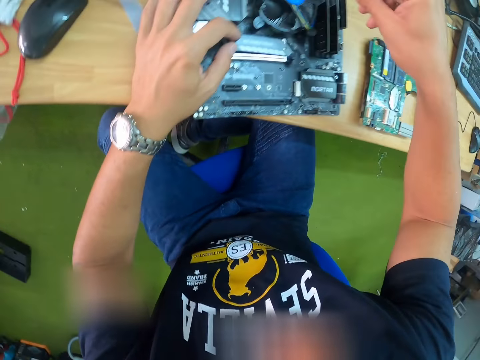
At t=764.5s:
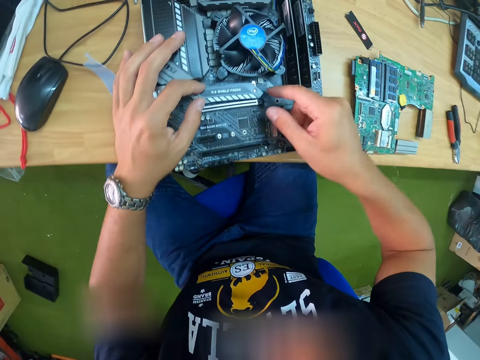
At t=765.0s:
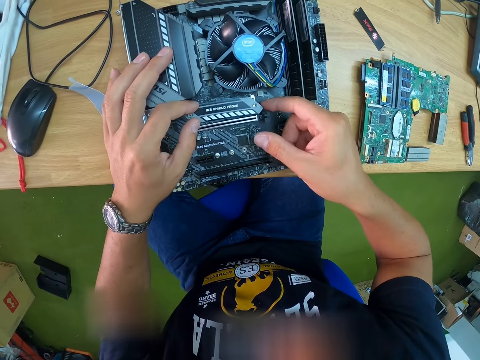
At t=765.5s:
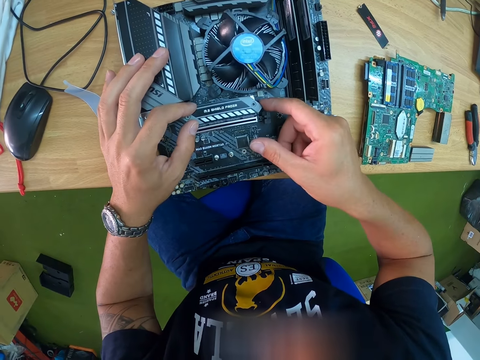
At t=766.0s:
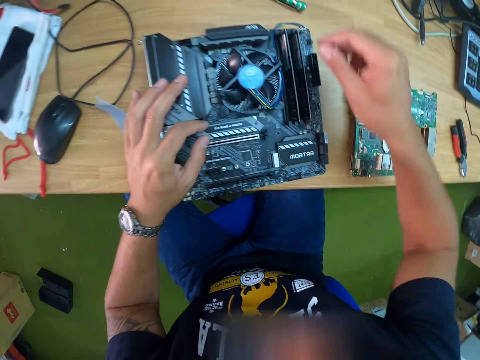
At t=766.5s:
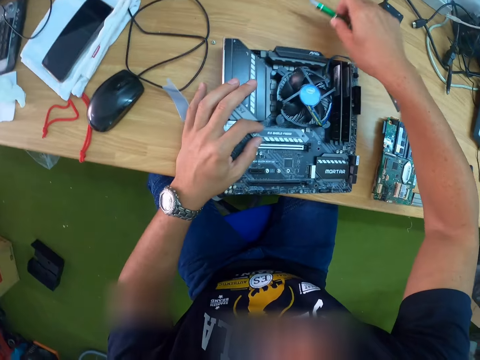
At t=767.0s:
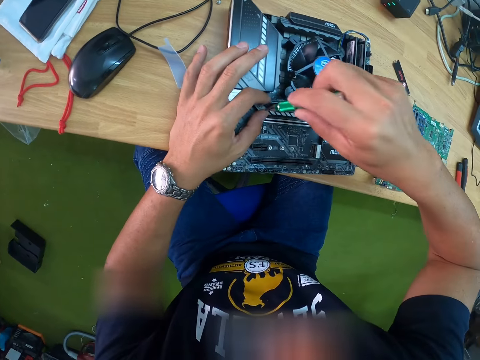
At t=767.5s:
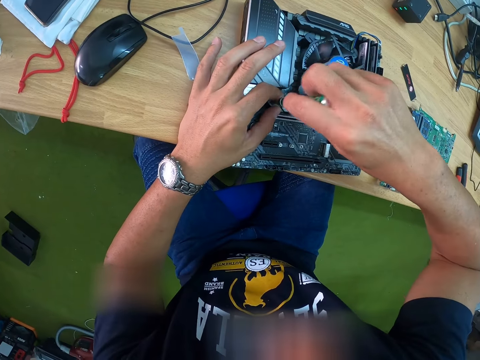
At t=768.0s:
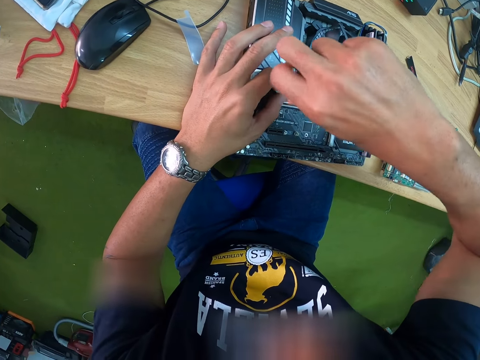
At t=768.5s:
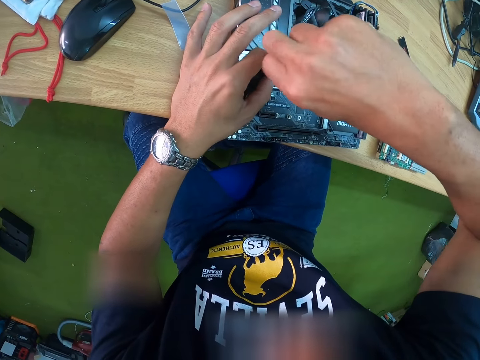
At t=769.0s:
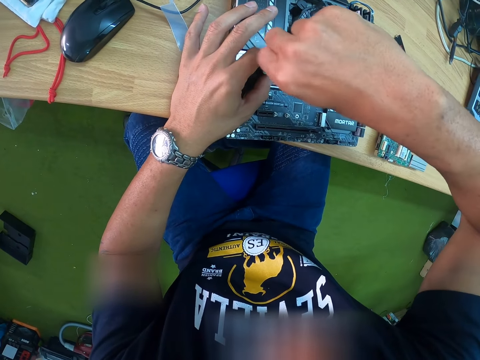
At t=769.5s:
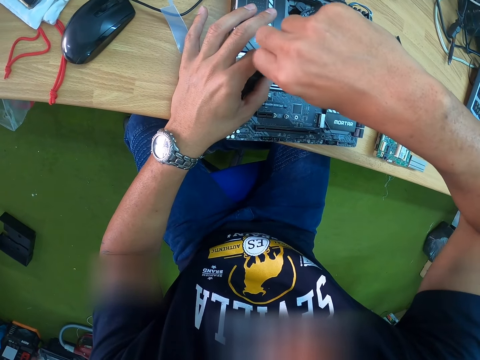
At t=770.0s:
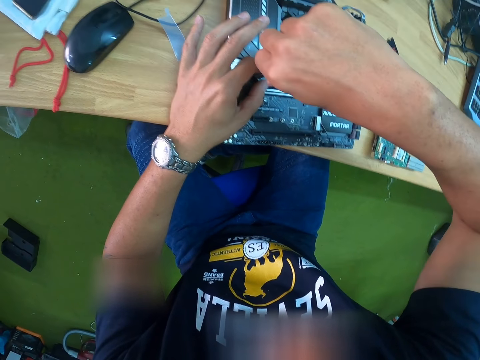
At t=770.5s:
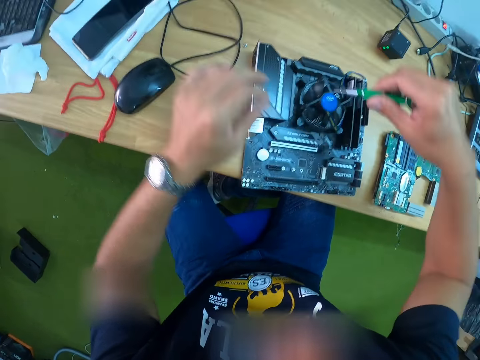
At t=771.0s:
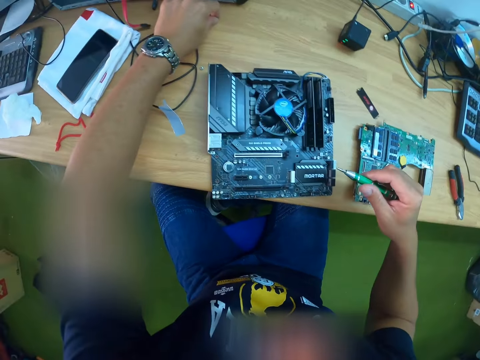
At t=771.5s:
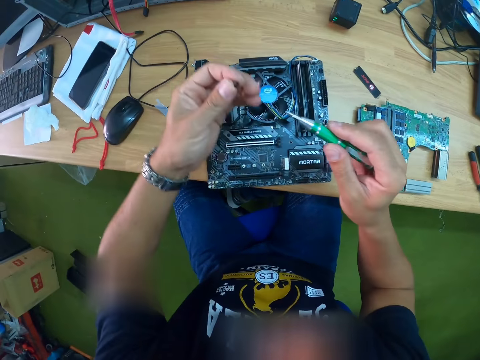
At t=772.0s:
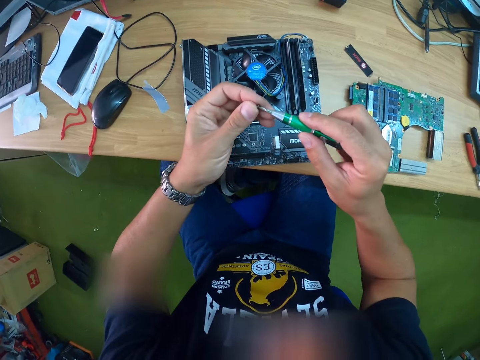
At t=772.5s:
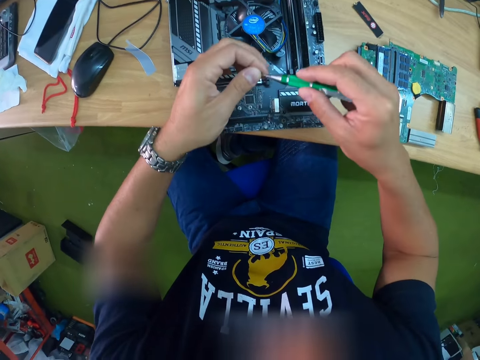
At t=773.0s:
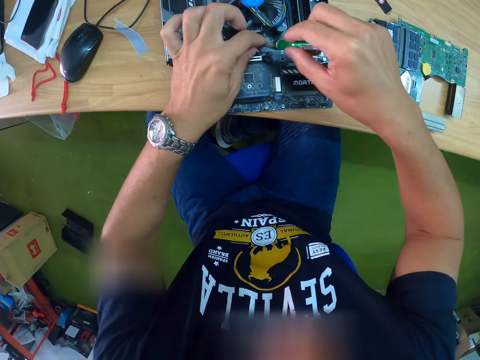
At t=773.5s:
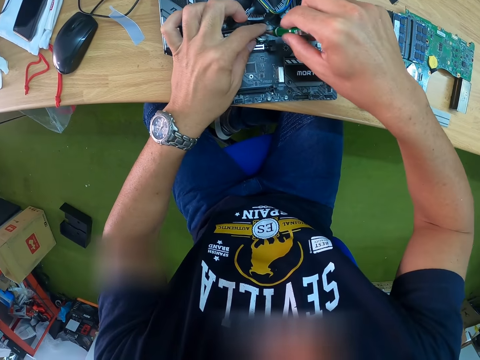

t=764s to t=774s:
The camera wearer picks the screwdriver from the table with his right hand. He screws a screw into the motherboard with the screwdriver with both hands. He picks a screw or bolt from the table with his left hand. He joins the screw to the screwdriver with both hands. He tightens the bolt.

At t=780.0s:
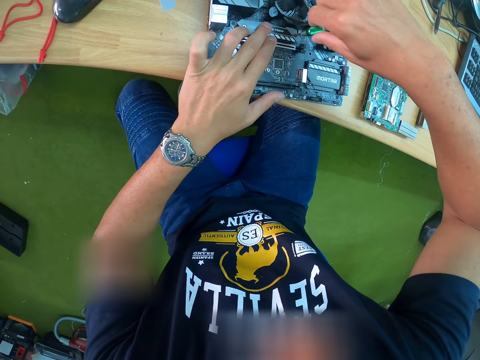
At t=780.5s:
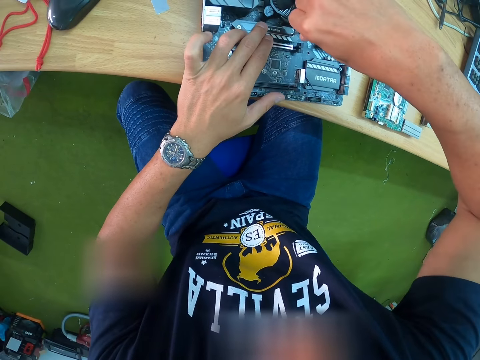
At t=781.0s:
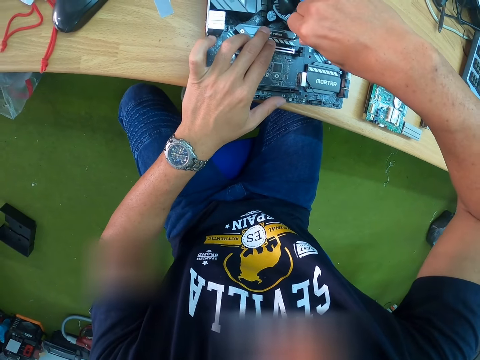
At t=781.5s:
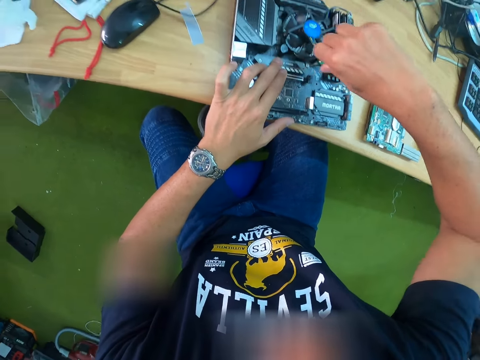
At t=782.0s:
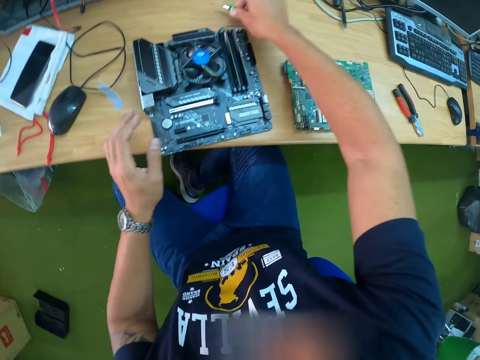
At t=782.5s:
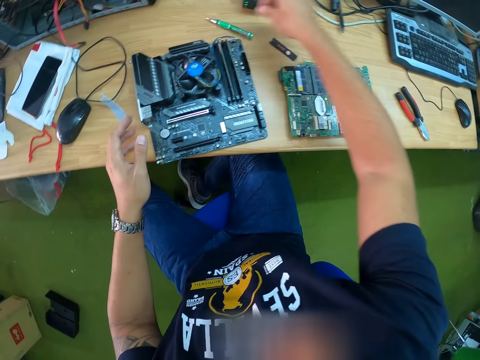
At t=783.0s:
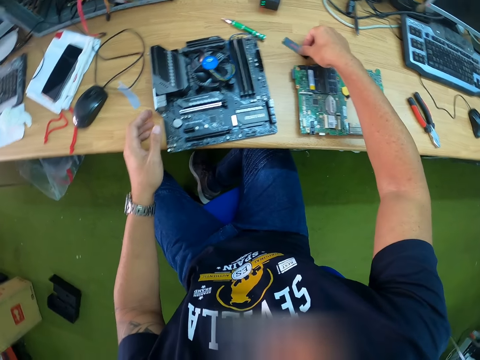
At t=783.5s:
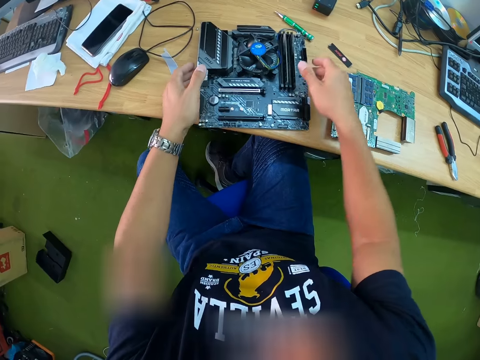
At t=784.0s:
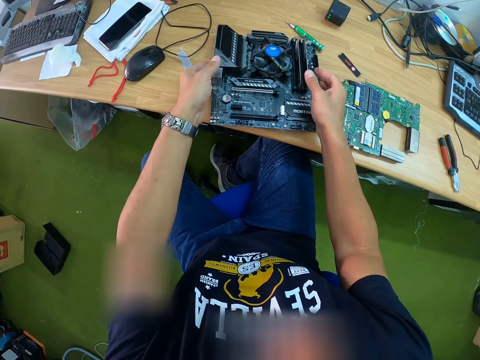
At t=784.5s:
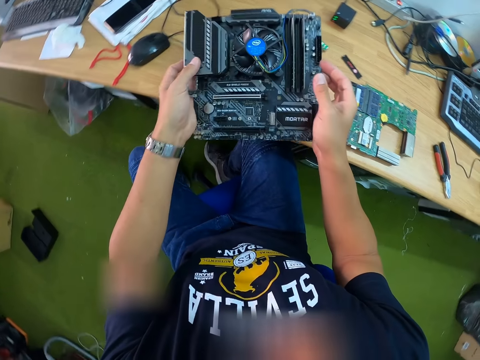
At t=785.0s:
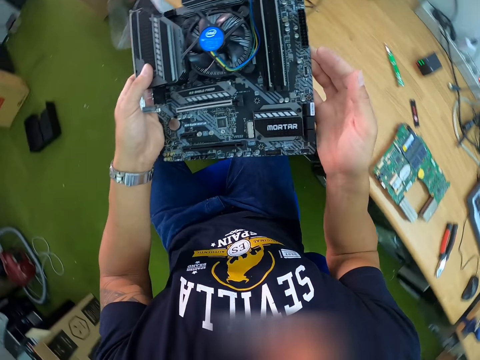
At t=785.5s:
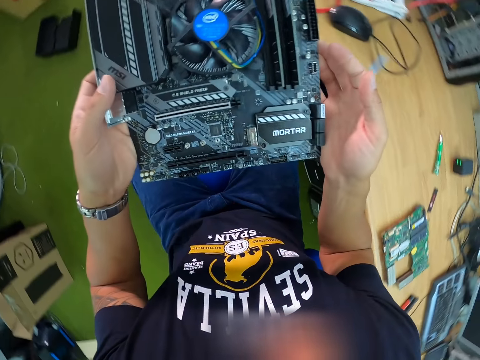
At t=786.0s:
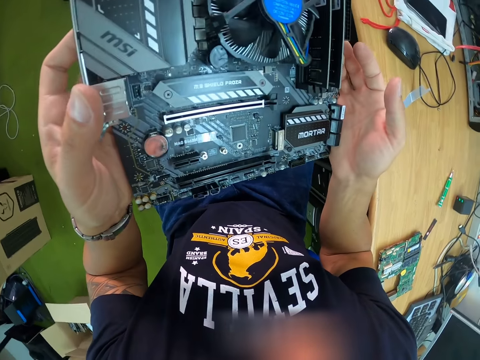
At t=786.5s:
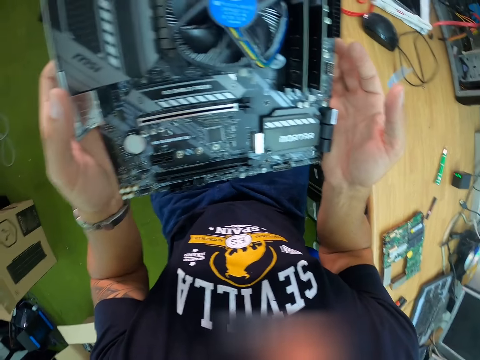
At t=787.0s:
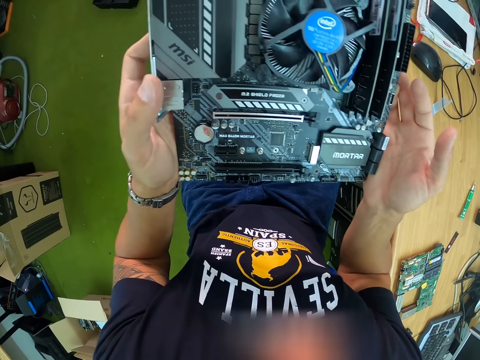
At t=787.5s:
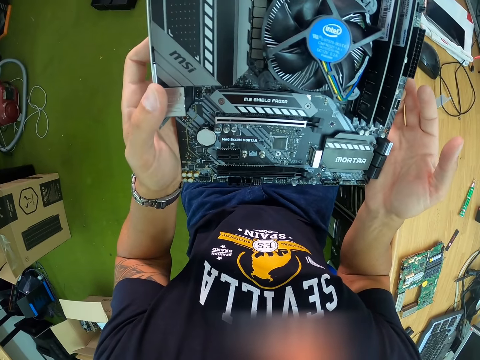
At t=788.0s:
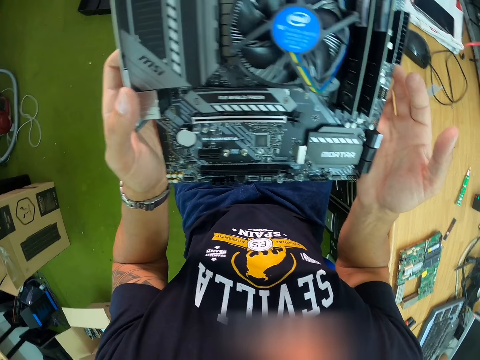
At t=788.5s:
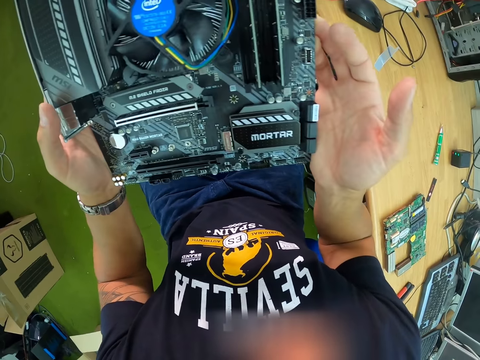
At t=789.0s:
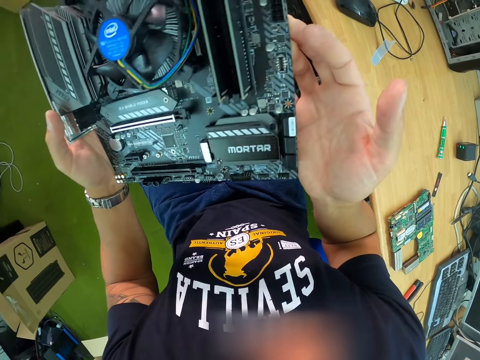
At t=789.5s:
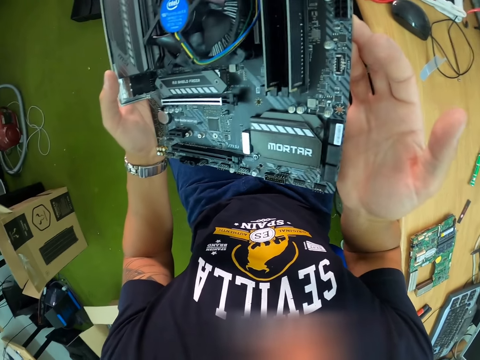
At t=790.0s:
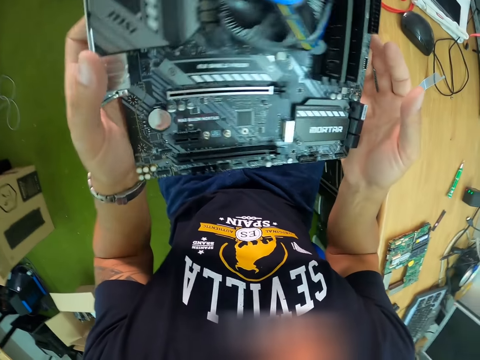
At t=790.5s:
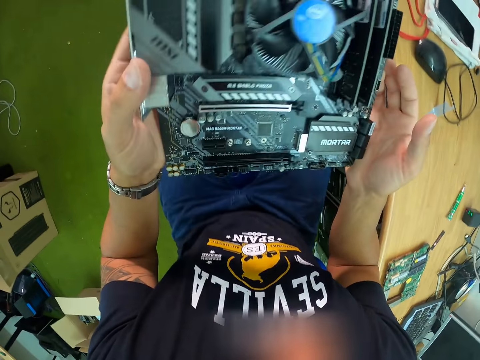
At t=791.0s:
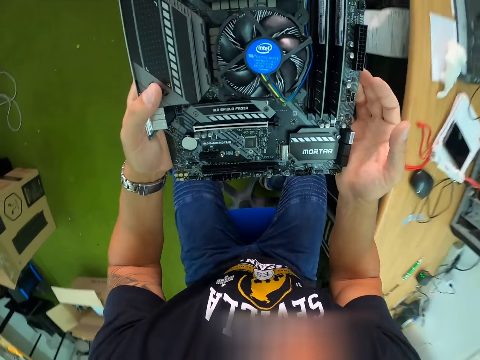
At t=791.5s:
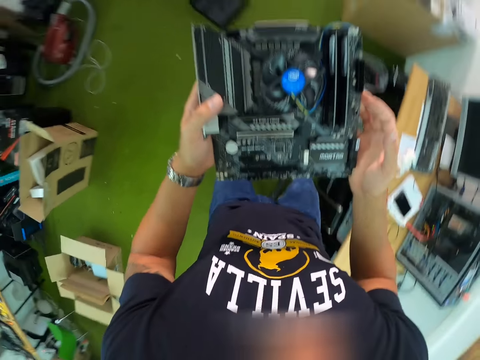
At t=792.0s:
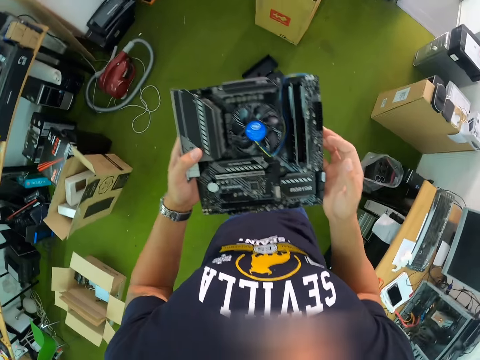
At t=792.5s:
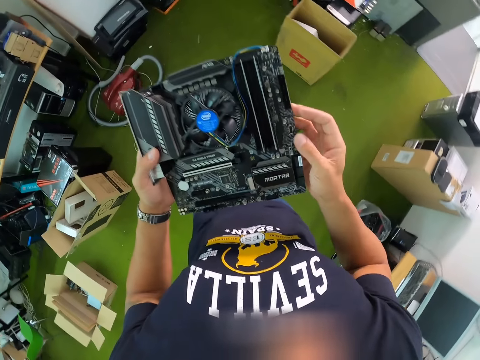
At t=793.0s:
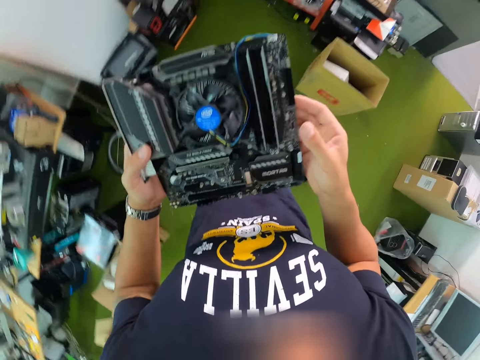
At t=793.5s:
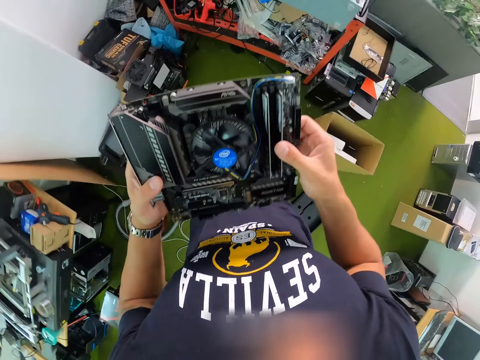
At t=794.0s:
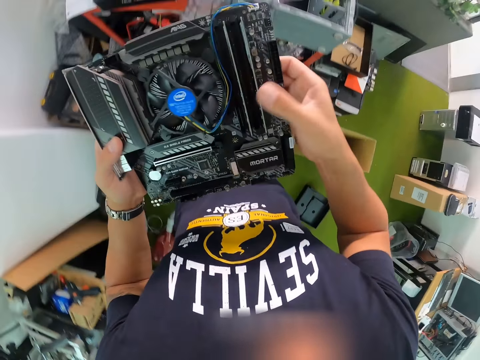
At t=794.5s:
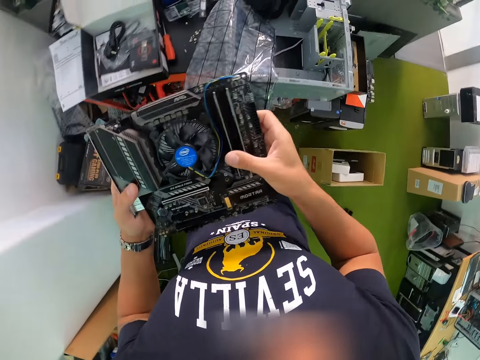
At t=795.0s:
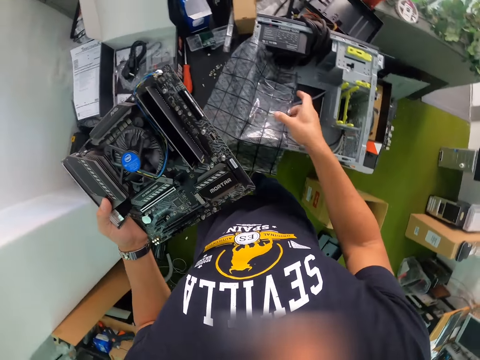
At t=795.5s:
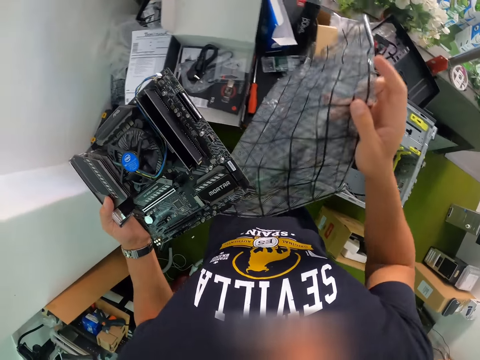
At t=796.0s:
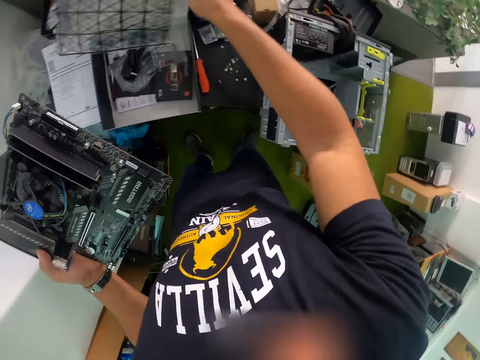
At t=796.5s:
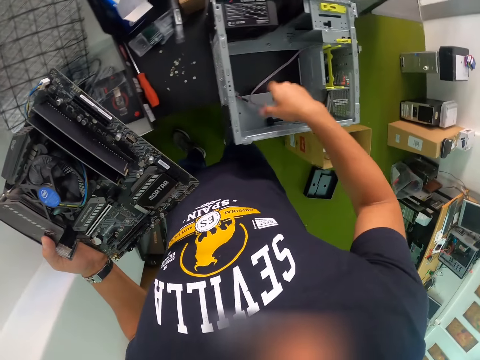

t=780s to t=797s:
The camera wearer screws the nut into the motherboard with the screwdriver in his right hand. He drops the screwdriver on the table with his right hand. He touches the chip on the table with his right hand. He lifts the motherboard from the table with both hands. He carries the motherboard. He looks at the motherboard. He stands up. He walks in the house. He picks a polythene bag from the CPU with his right hand.
